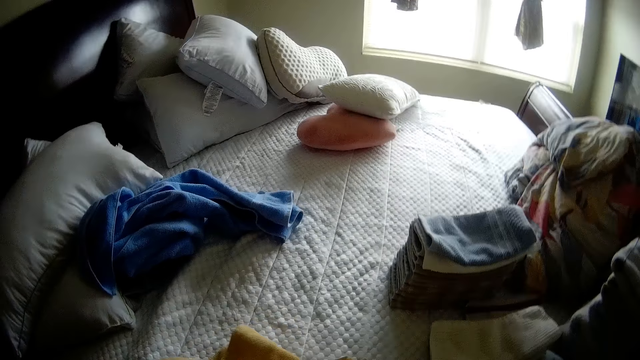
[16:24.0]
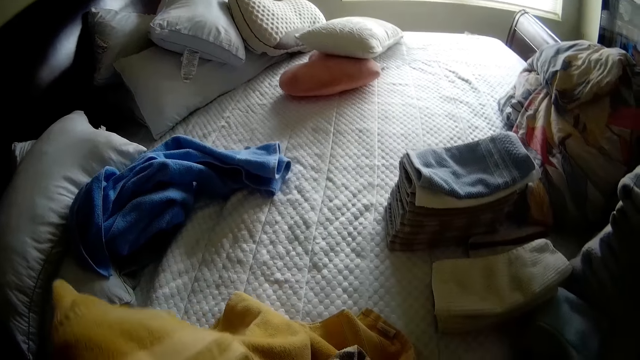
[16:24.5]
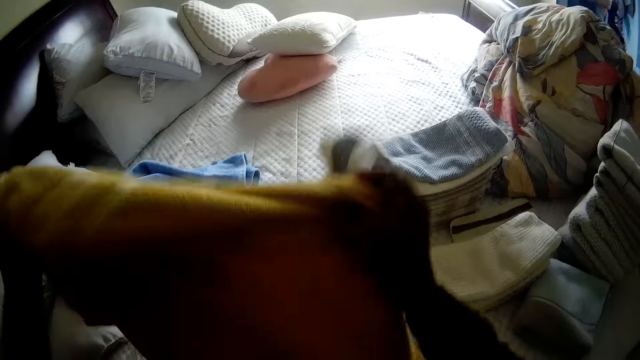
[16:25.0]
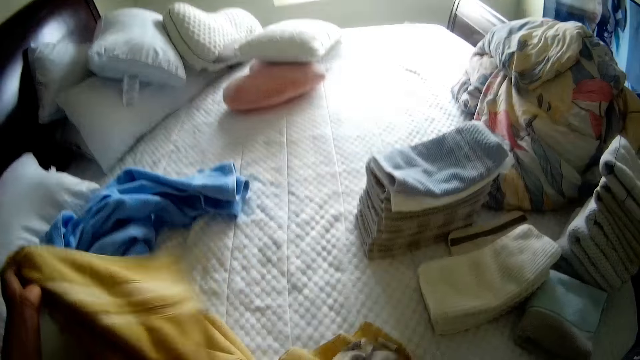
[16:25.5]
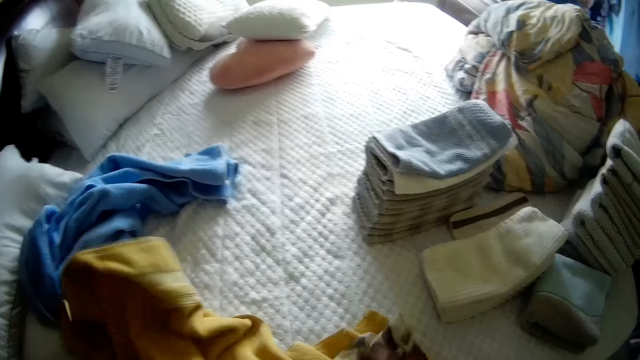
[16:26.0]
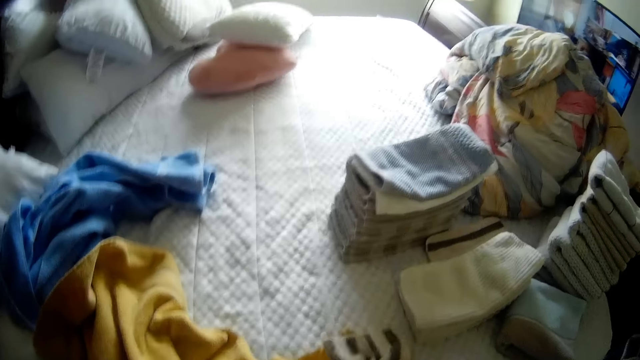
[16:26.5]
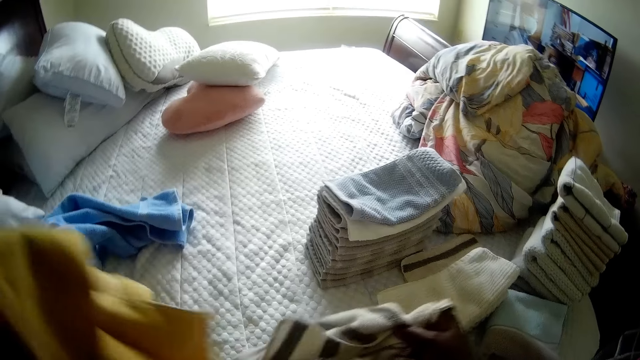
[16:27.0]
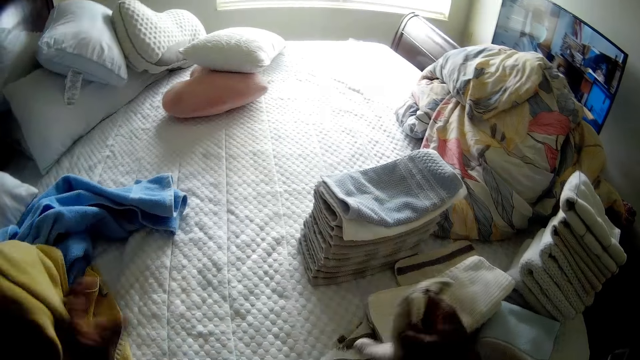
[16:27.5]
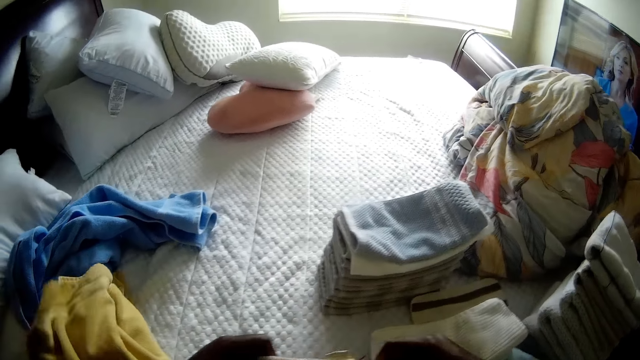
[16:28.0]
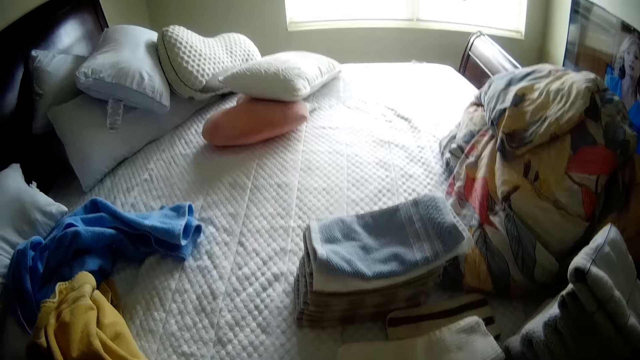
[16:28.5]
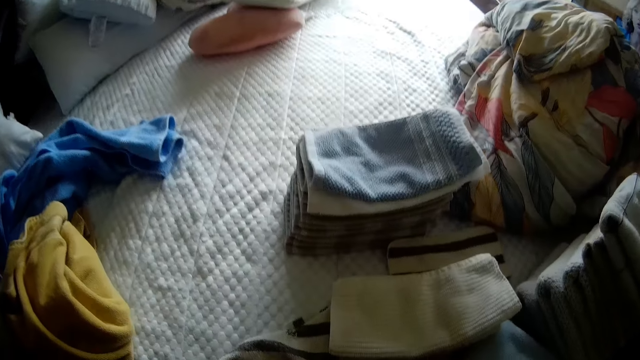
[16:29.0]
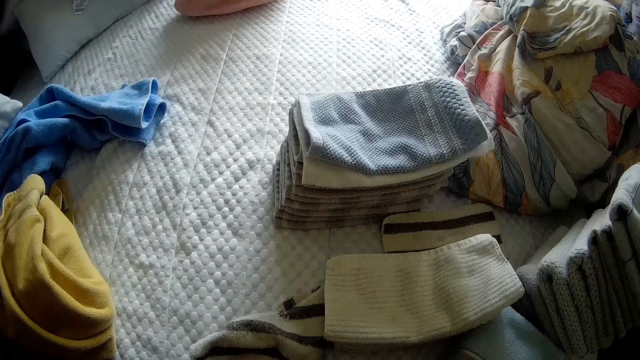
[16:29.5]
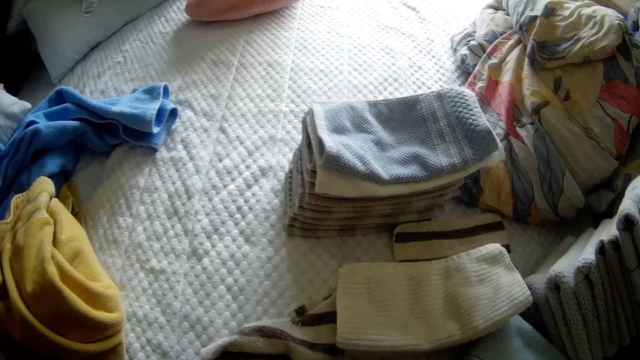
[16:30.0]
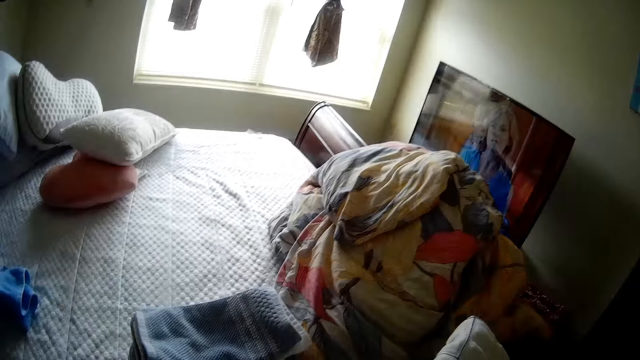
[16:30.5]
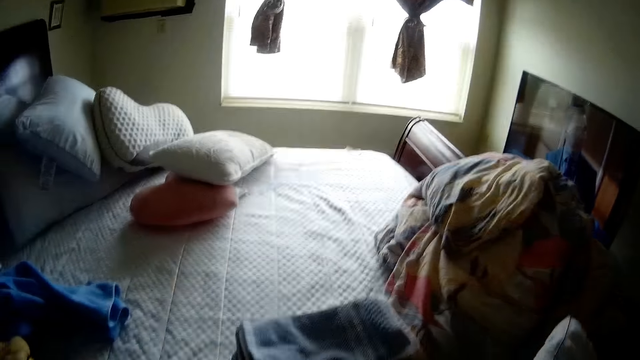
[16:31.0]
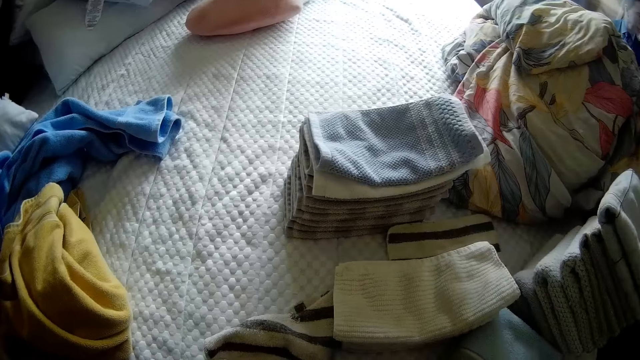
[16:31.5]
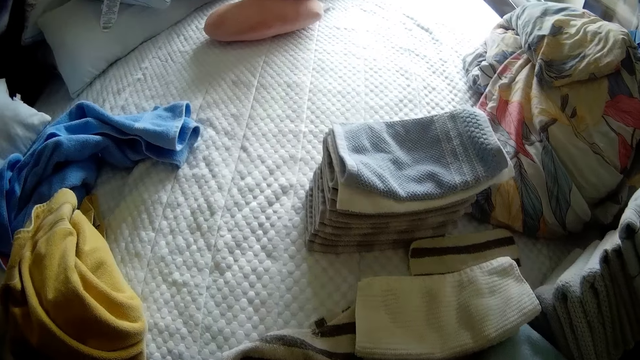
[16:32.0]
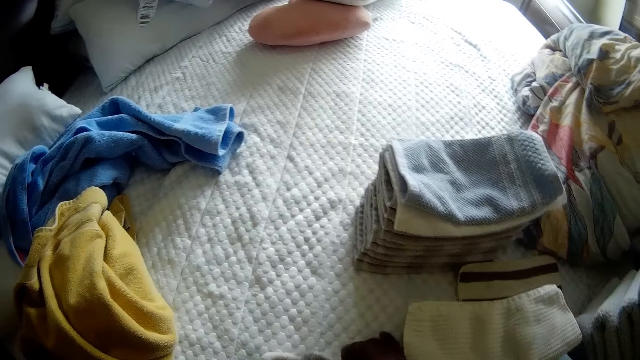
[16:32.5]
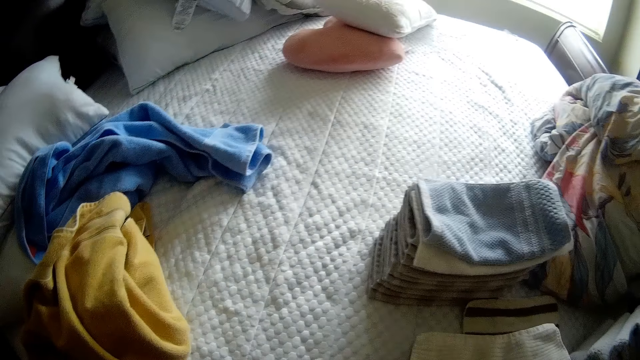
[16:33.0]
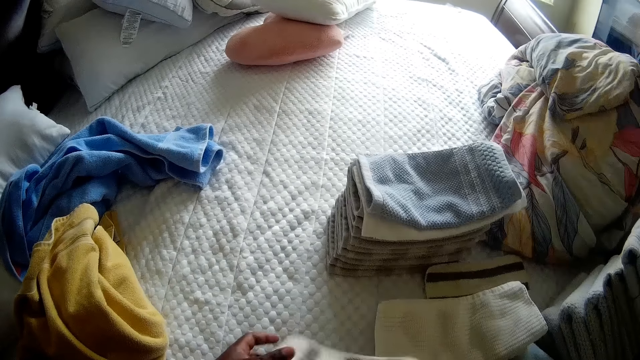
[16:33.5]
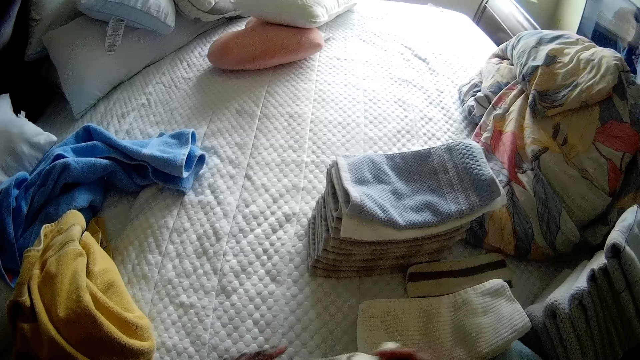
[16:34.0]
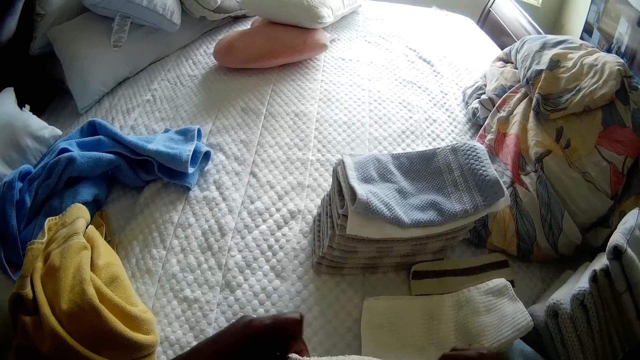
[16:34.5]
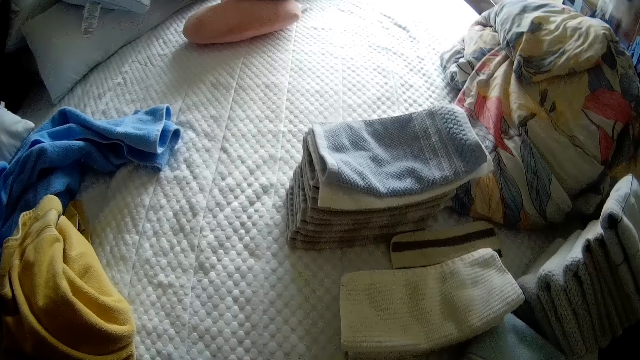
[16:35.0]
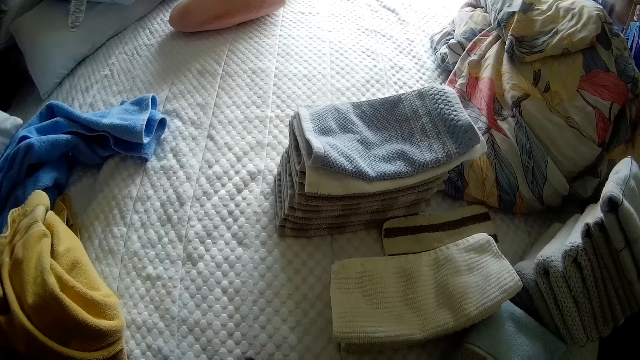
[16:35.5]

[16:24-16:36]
The camera wearer picks up a cloth from the bed with her right hand. She drops the towel in her left hand on the bed. She folds the cloth in her right hand with both hands. She picks up a cloth from the bed with her right hand. She folds the cloth in her hands with both hands.

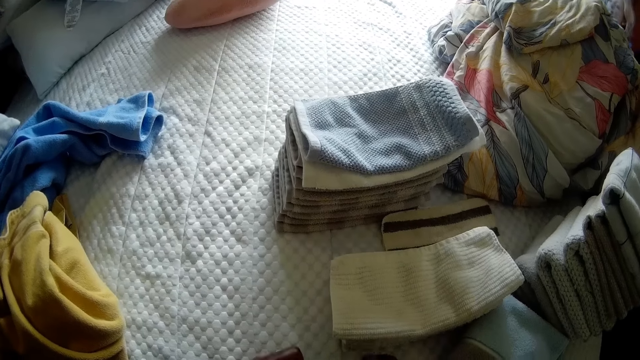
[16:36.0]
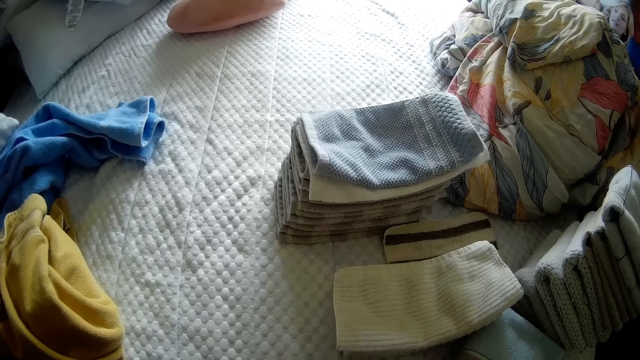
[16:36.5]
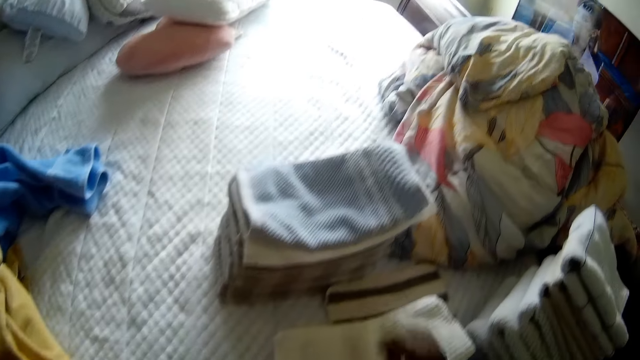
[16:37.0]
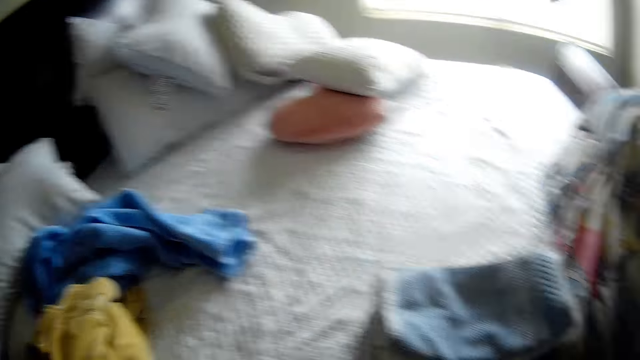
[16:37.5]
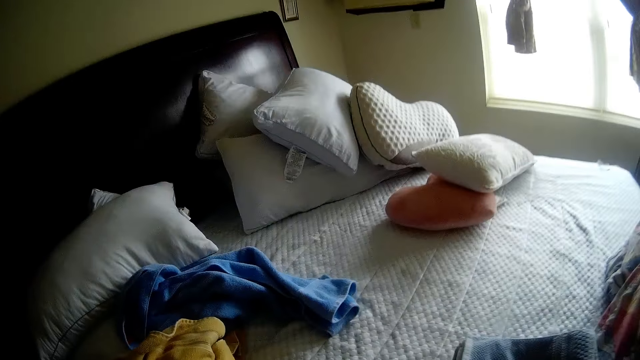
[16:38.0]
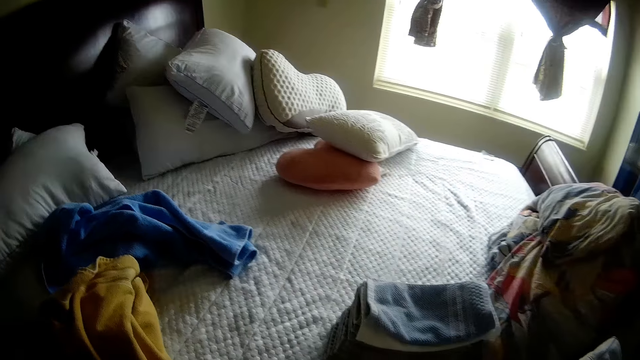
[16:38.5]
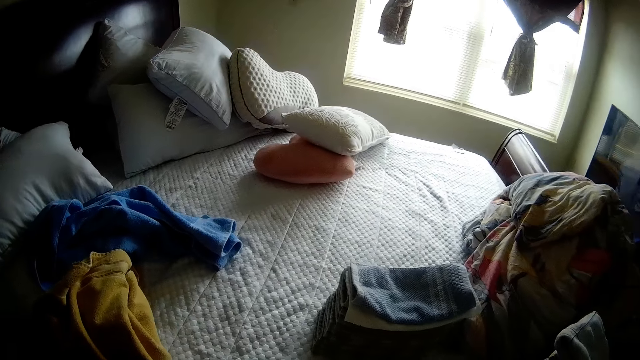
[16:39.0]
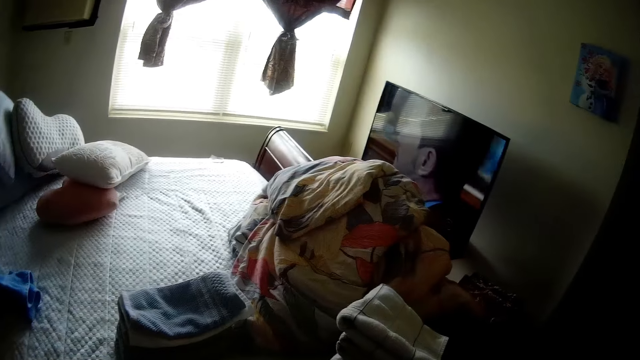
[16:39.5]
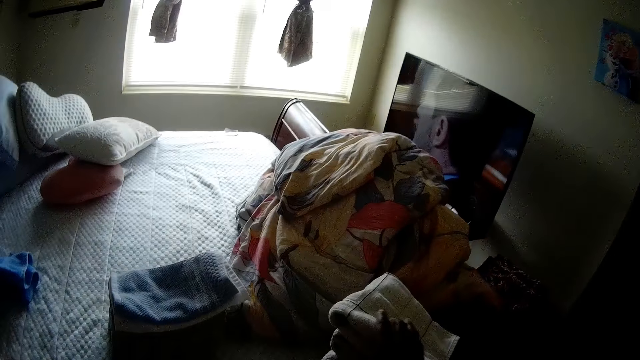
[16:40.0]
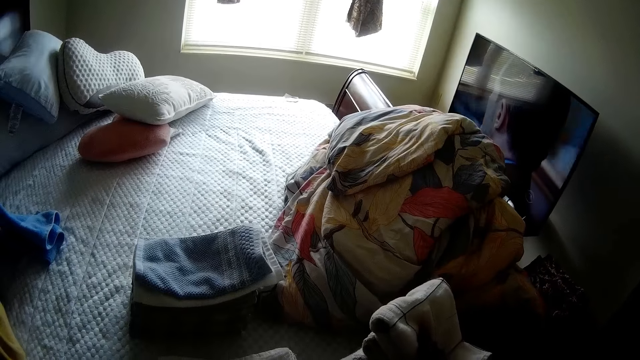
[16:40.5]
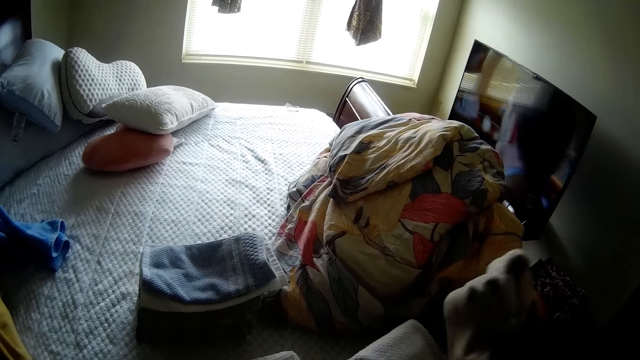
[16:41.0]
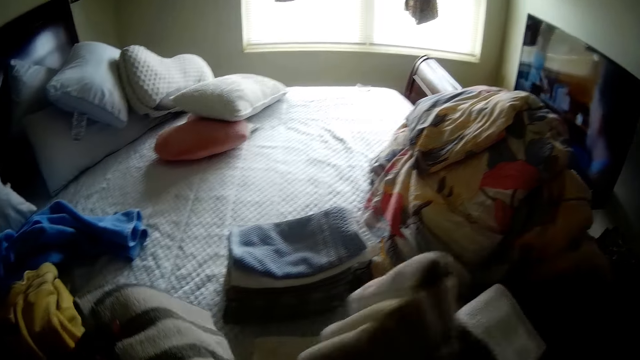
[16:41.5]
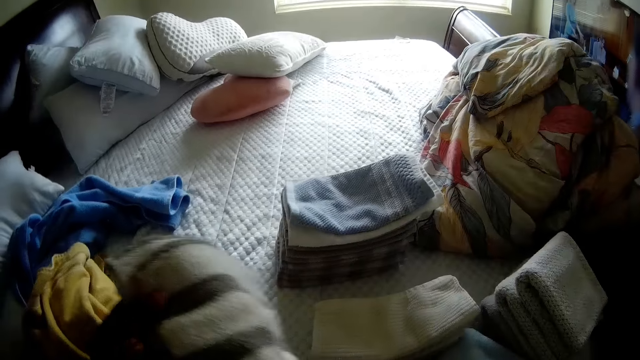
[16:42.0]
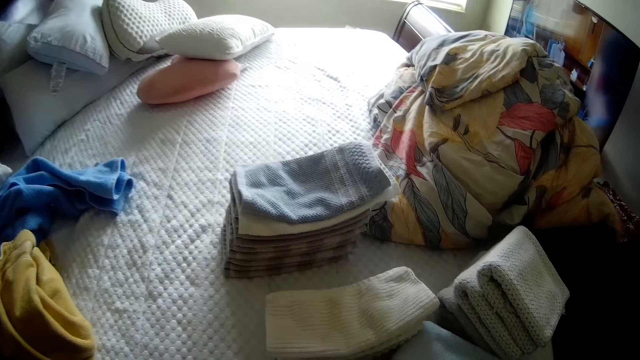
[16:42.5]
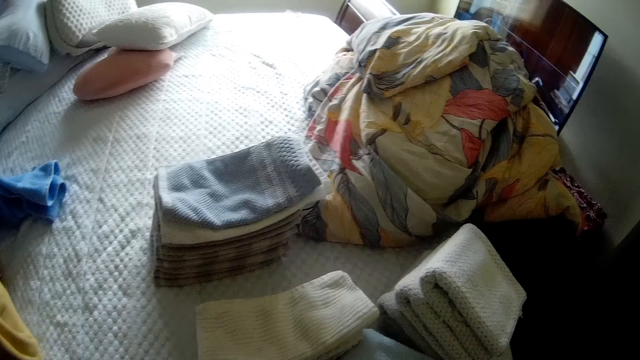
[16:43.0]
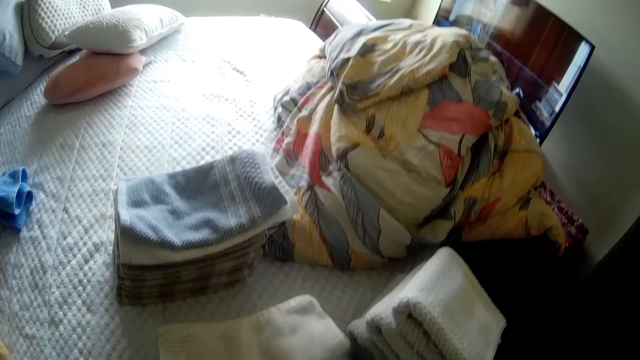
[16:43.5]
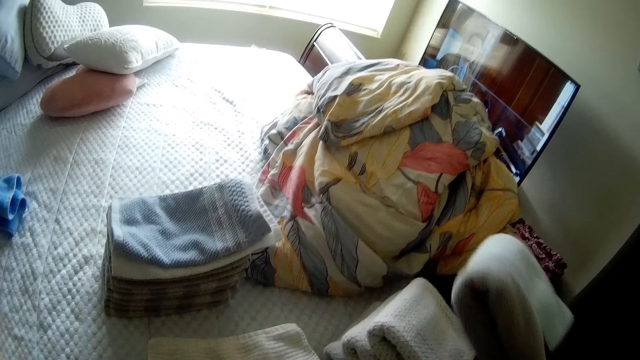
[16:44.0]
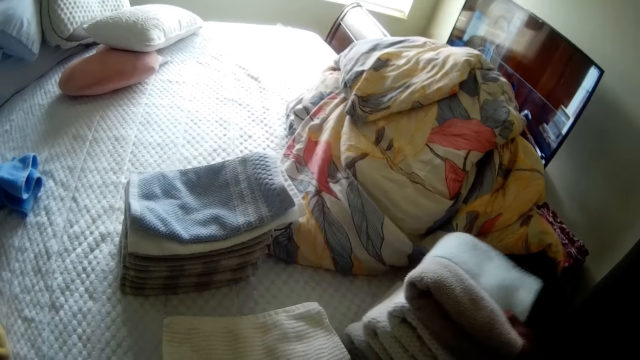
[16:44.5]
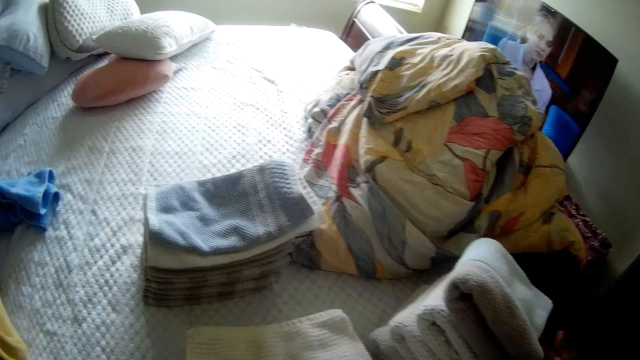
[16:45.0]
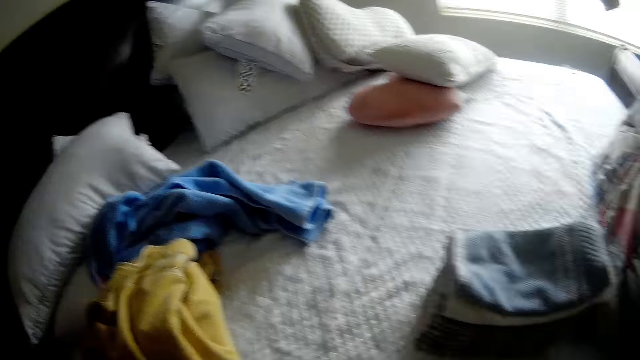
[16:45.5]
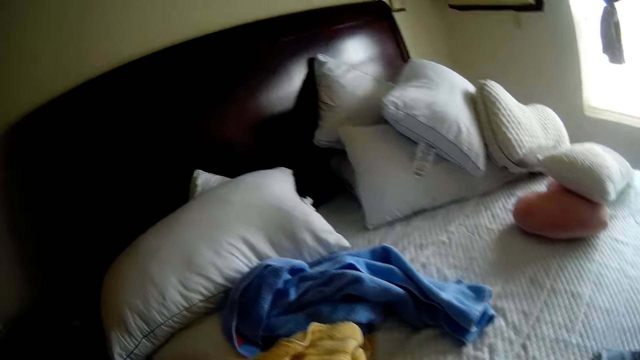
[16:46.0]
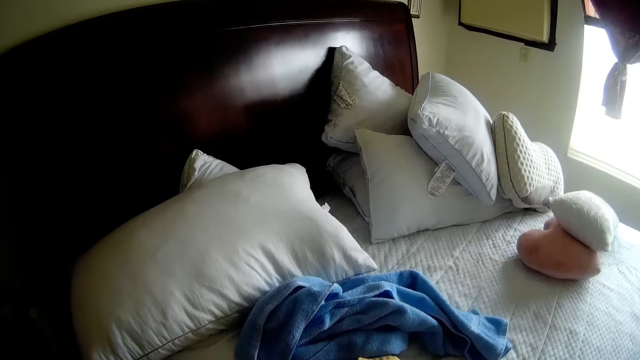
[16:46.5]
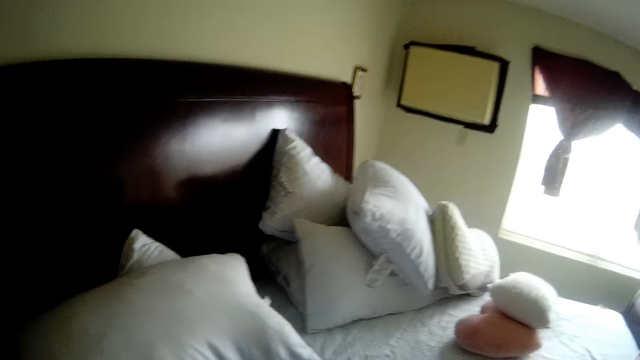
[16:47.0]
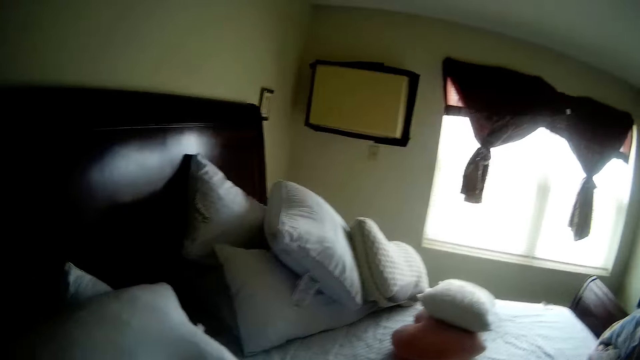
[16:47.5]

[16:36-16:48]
The camera wearer places the cloth in her right hand on the stack of clothes on the bed. She picks up the stacked clothes from the bed with her right hand. She places the stacked clothes in her right hand on the bed. She places a folded cloth in her right hand on the stack of clothes on the bed.
